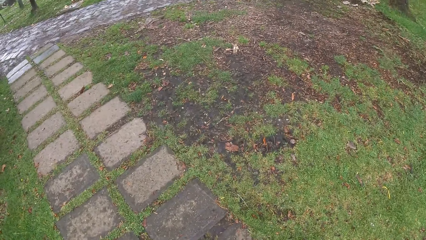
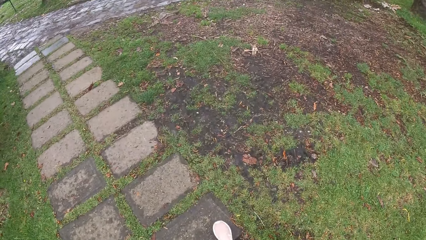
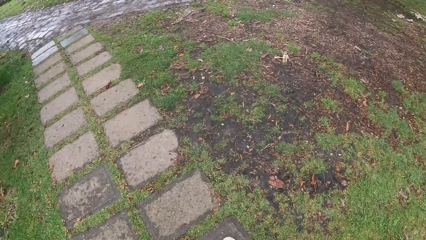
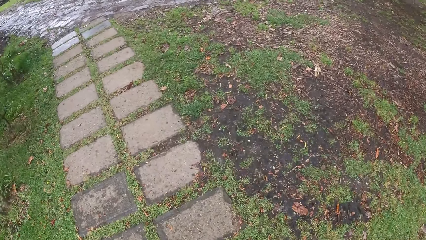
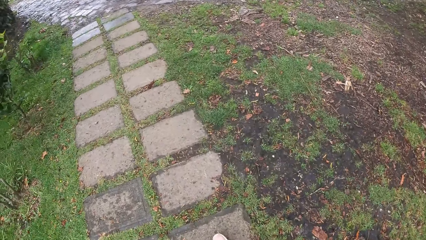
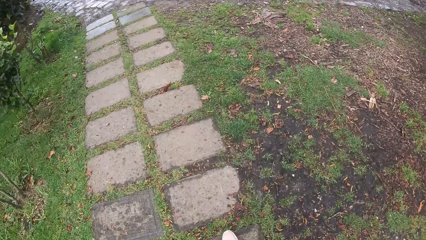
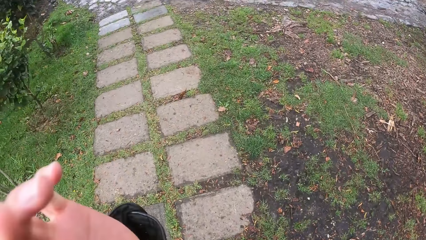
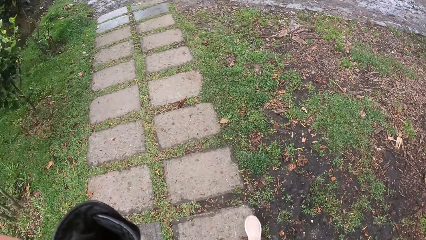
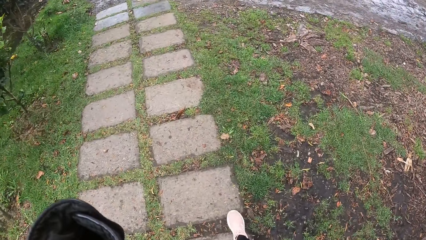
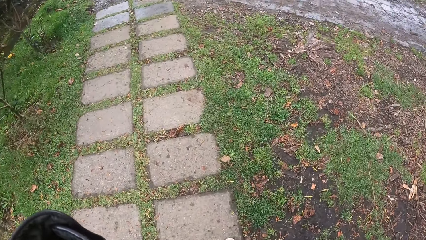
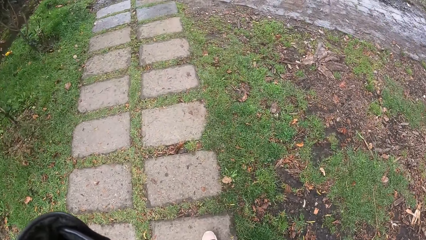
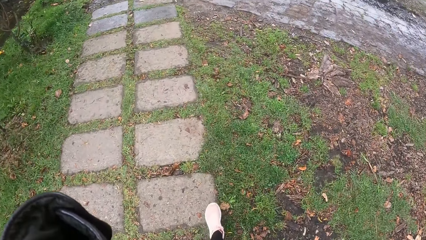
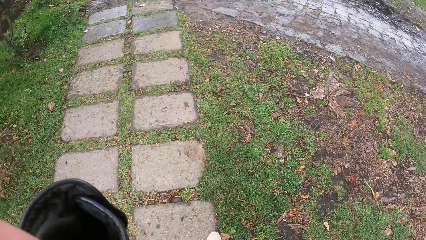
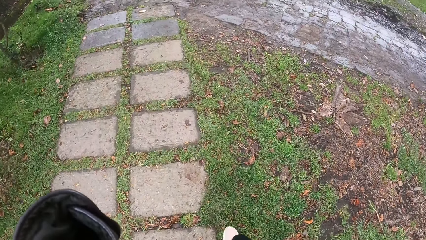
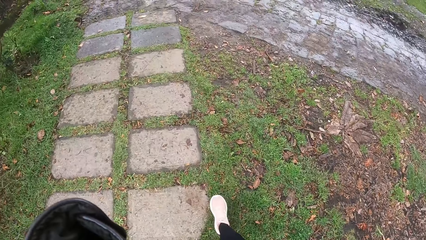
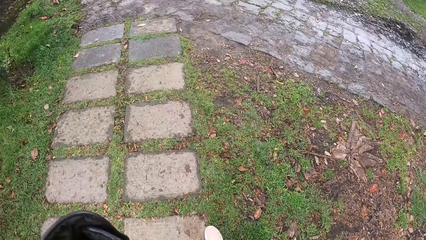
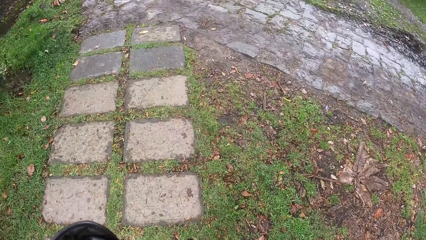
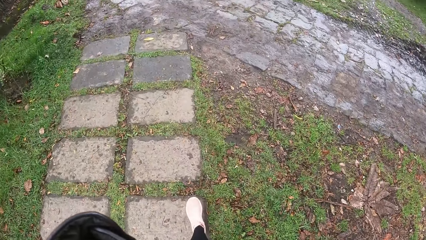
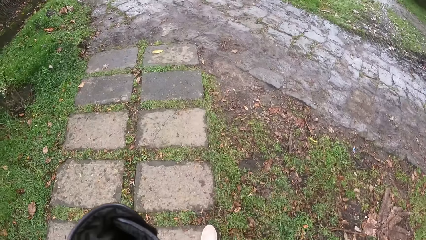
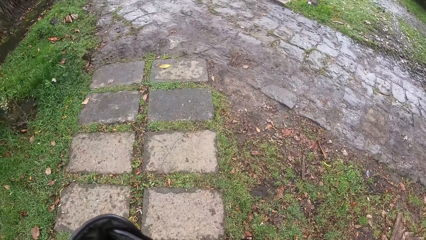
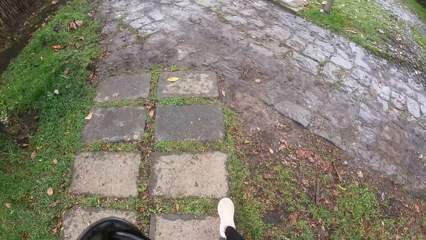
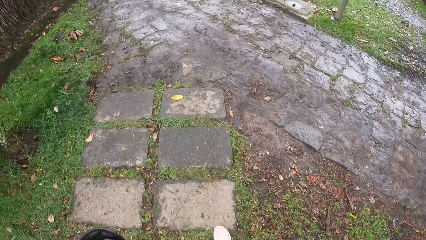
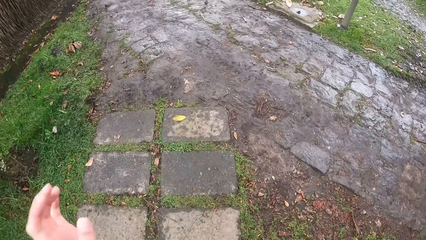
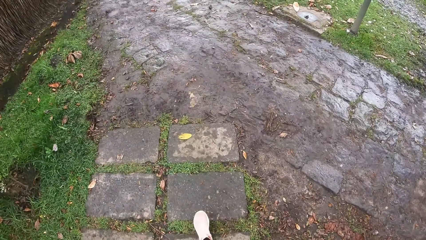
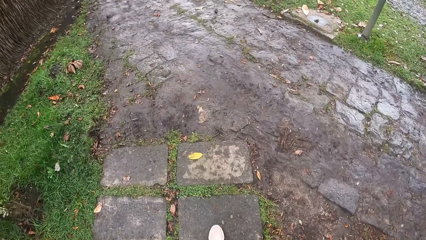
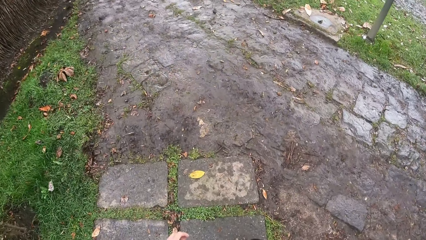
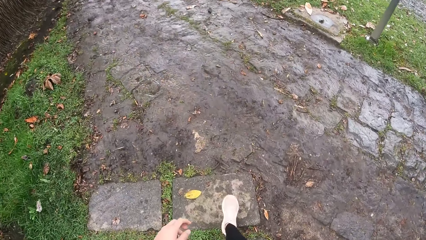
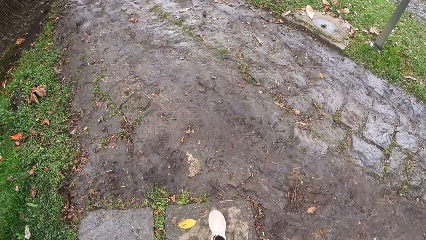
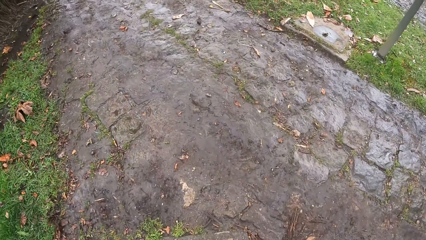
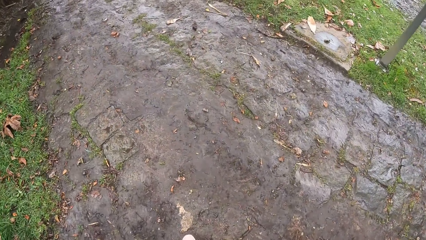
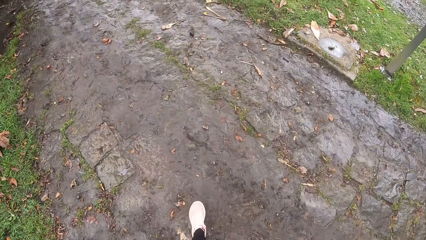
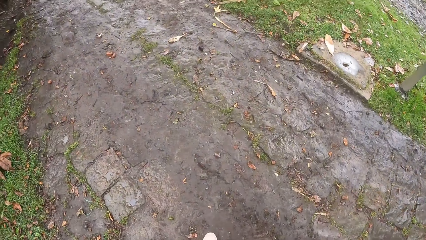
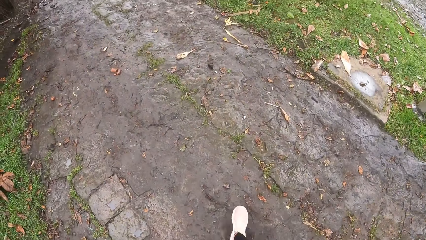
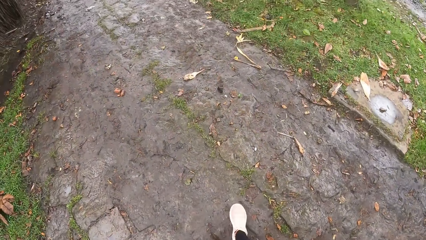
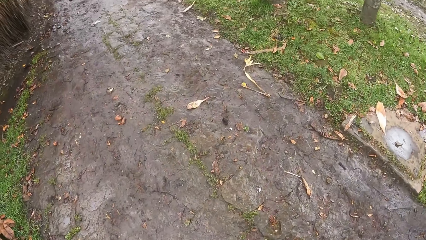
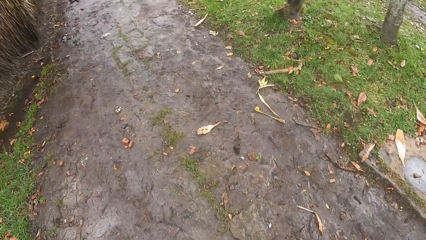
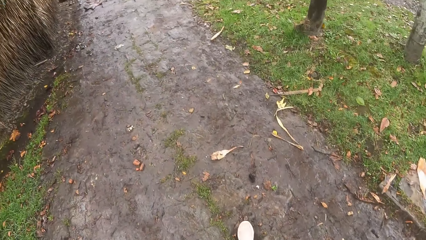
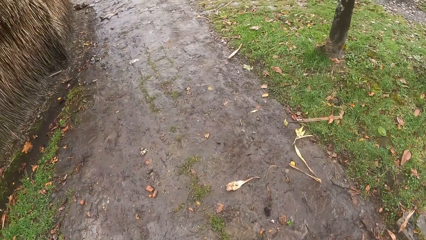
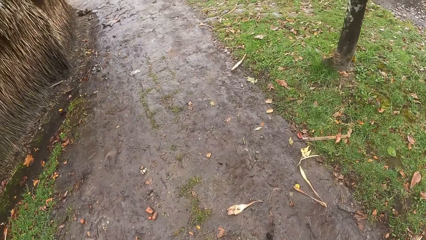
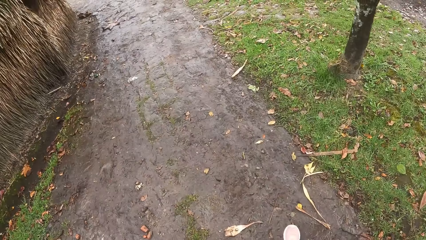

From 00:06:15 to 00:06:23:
The camera wearer adjusts the camera. They walk along the pathway.

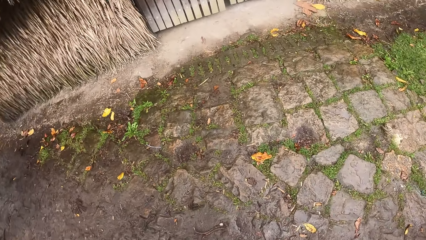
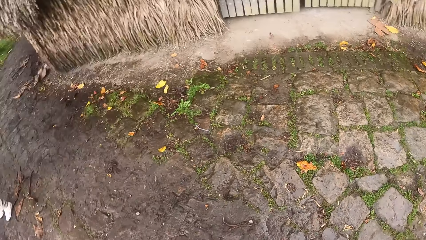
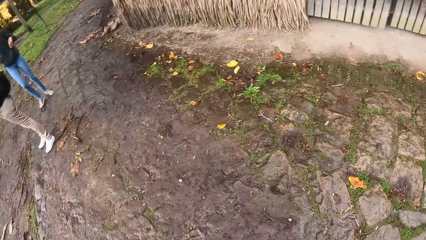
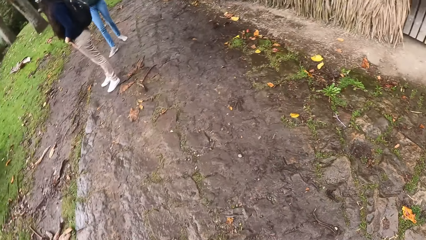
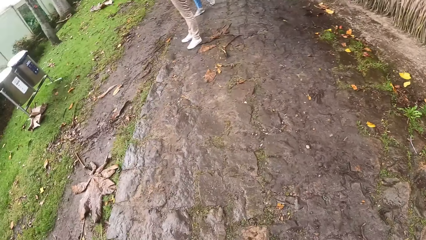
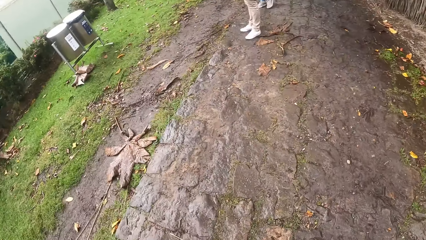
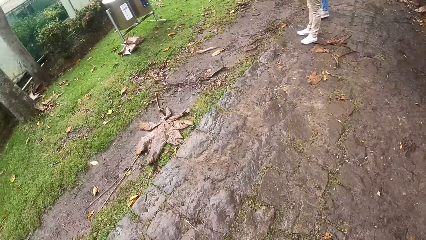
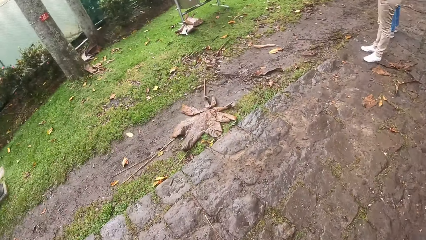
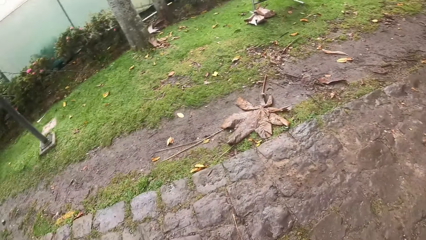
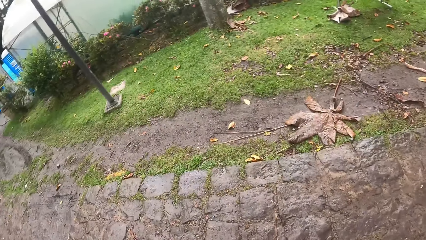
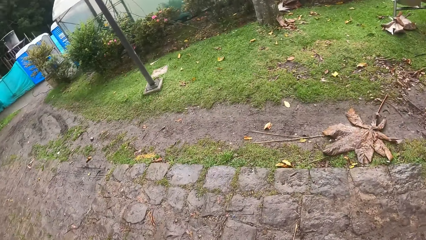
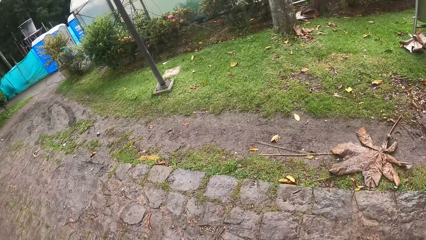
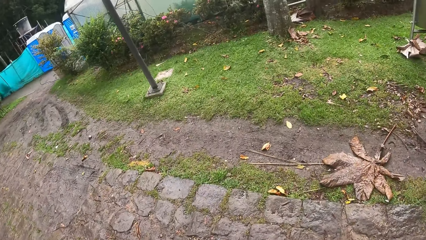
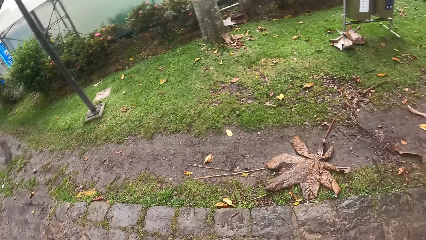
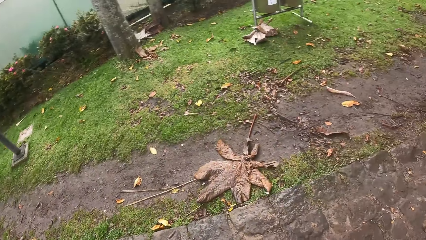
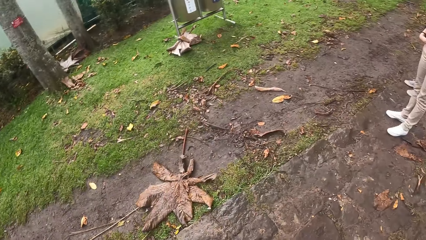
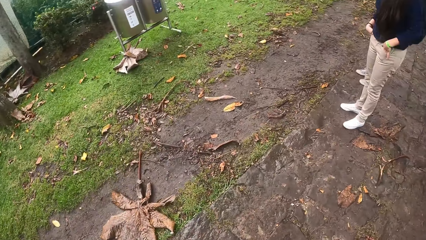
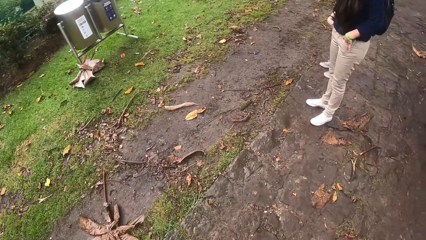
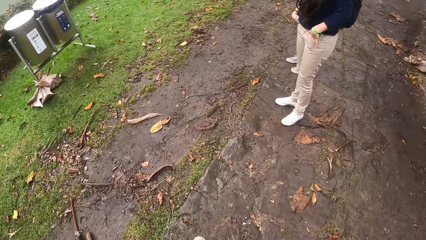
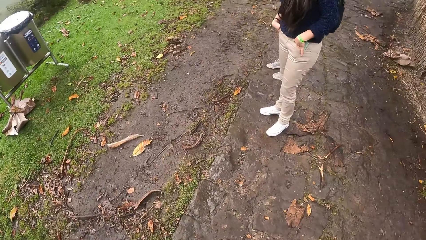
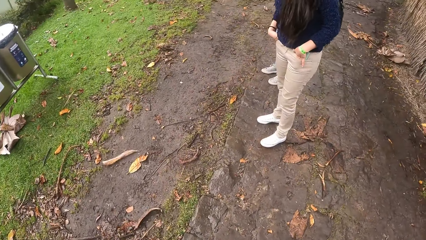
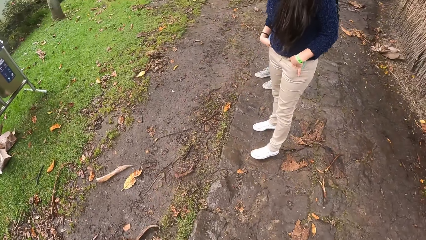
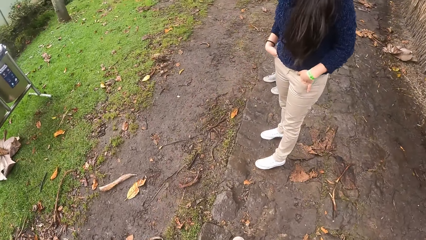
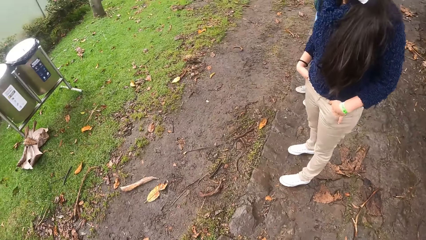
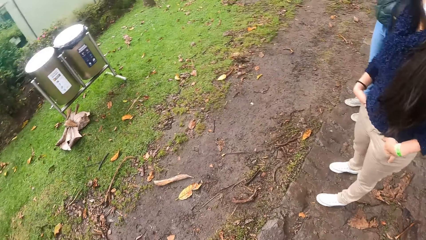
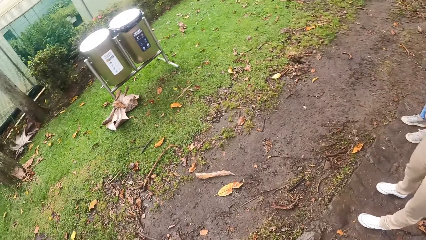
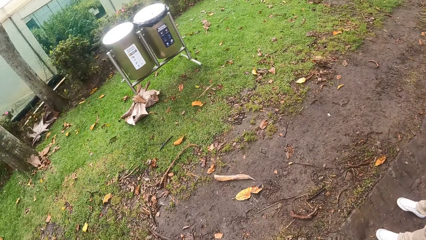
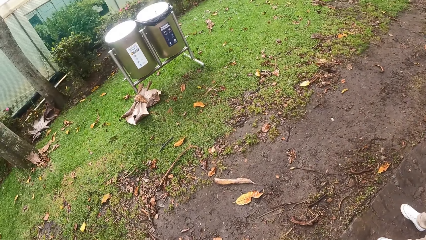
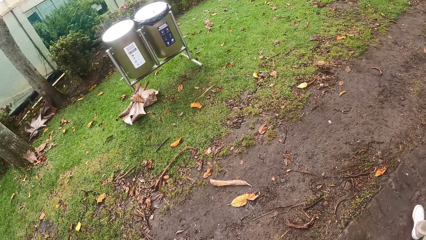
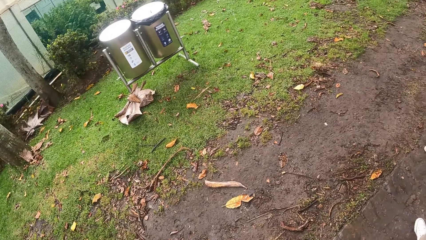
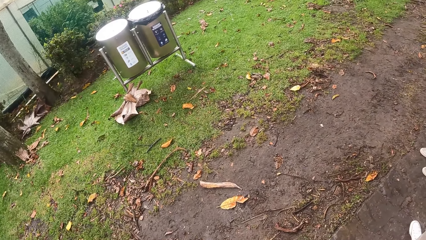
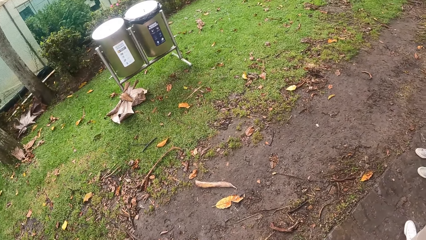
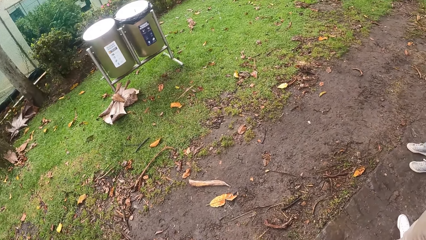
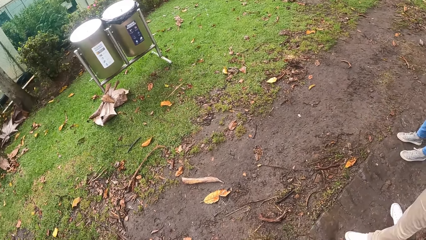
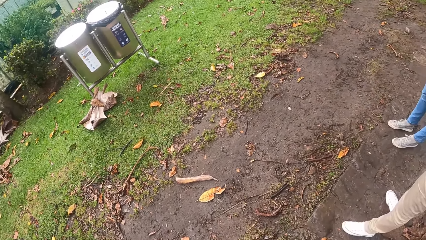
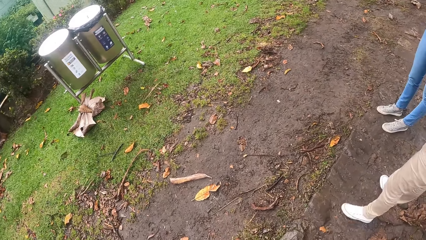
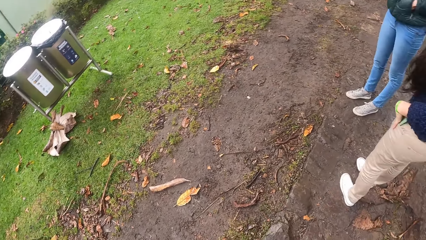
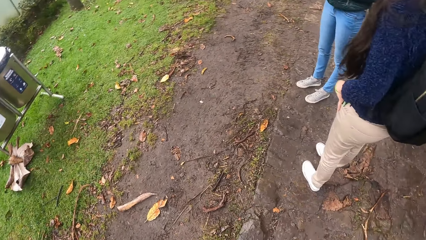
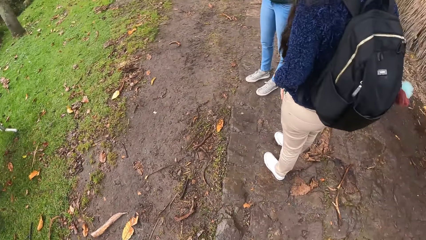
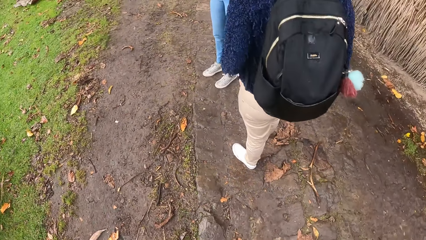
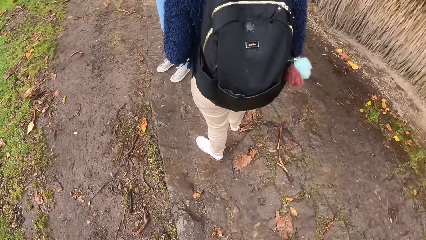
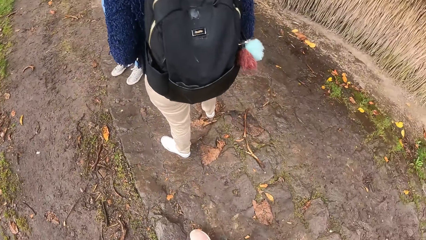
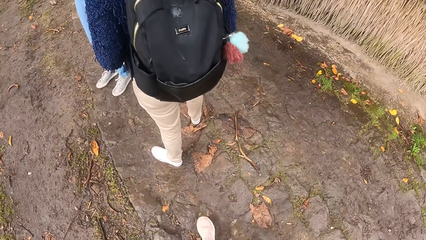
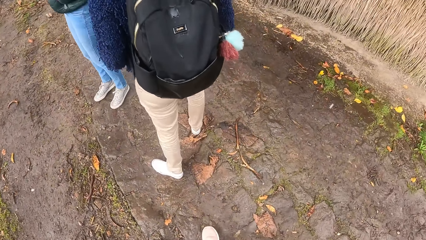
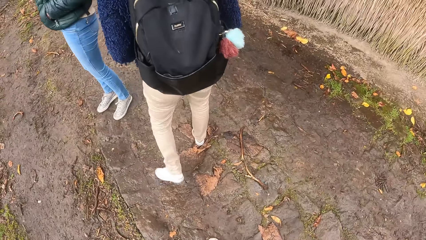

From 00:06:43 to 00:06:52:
The camera wearer looks around. They walk on the lawn with a woman, another woman, a third woman and a fourth woman.
